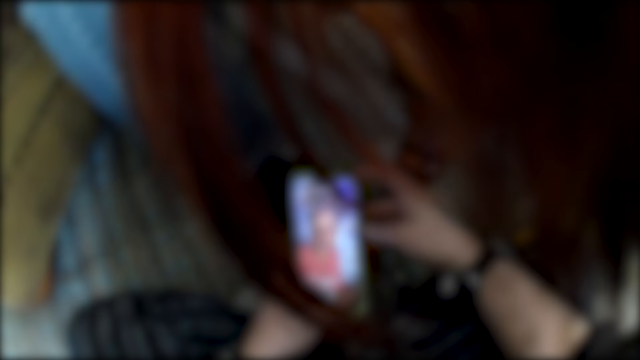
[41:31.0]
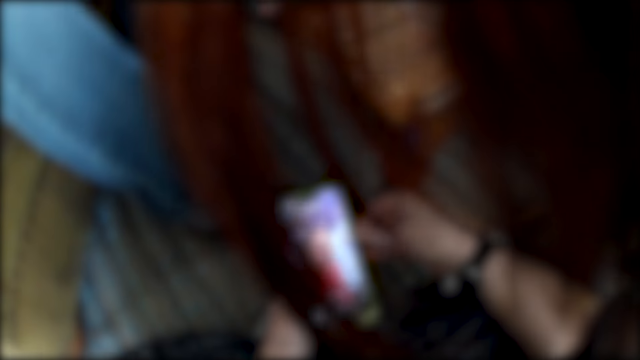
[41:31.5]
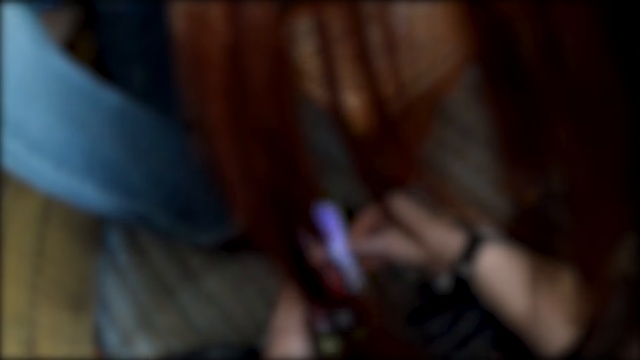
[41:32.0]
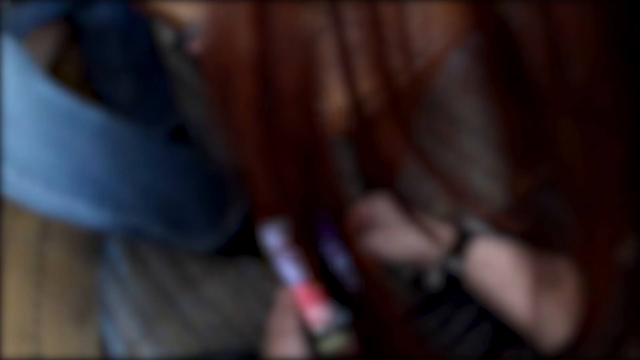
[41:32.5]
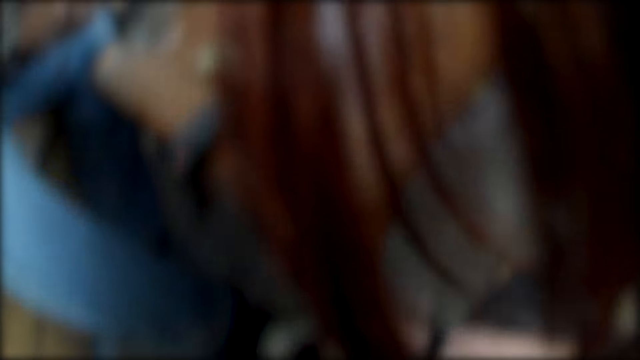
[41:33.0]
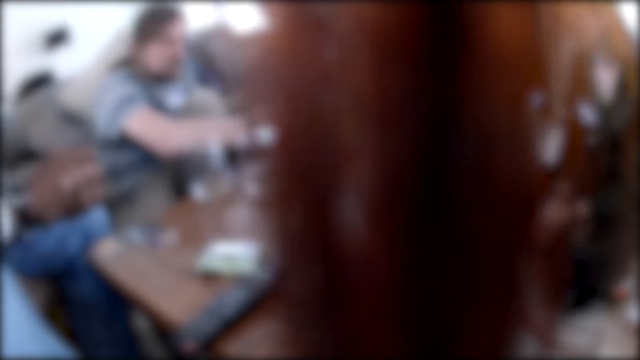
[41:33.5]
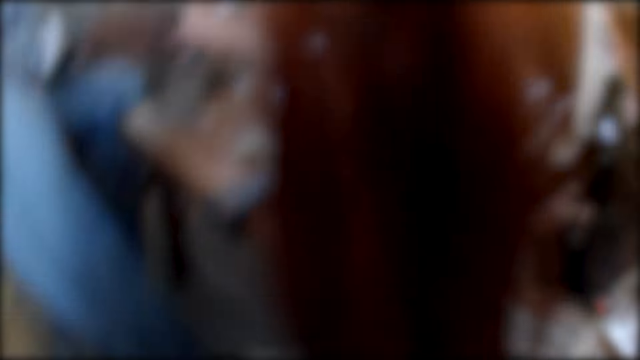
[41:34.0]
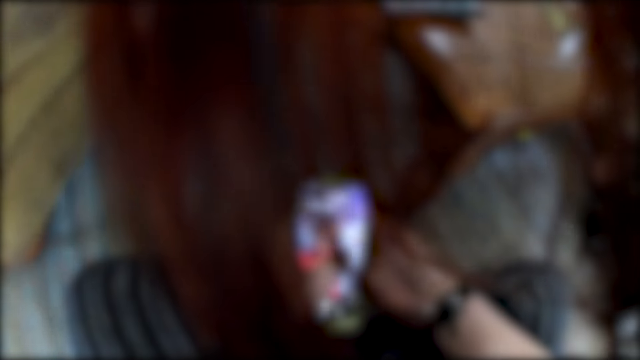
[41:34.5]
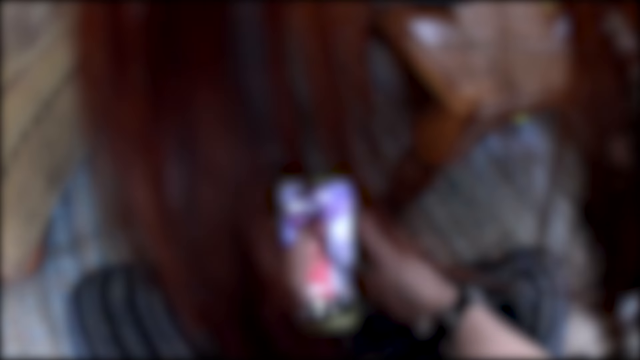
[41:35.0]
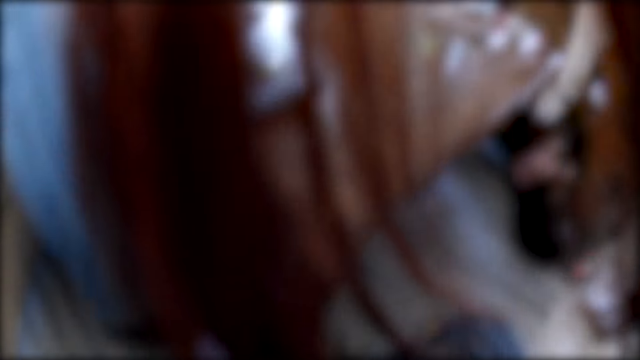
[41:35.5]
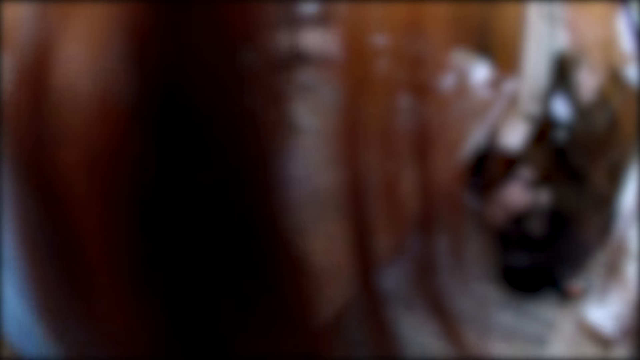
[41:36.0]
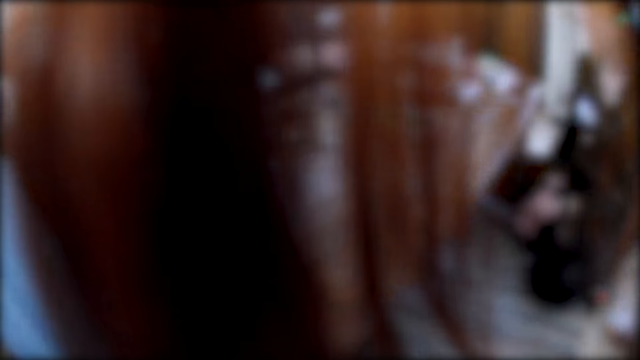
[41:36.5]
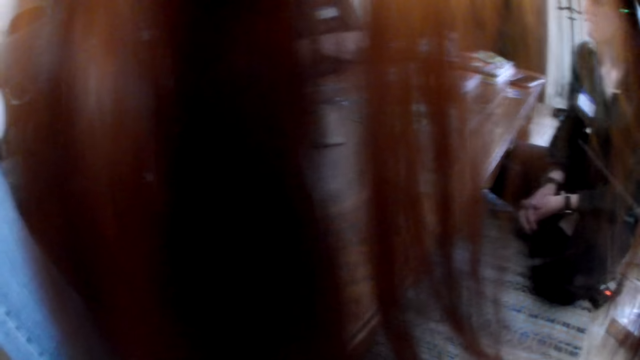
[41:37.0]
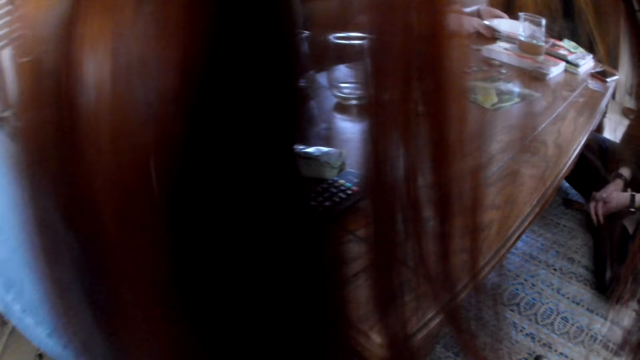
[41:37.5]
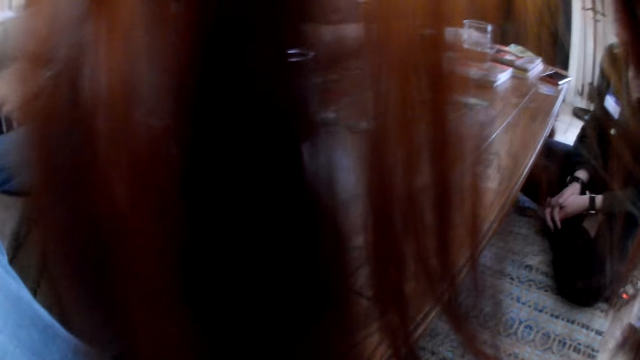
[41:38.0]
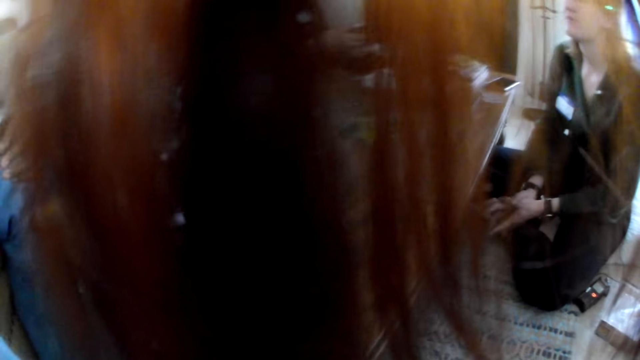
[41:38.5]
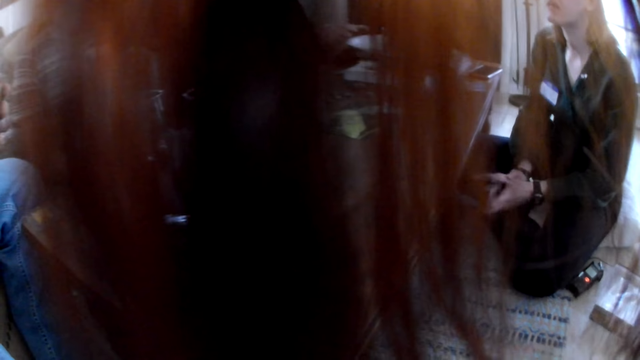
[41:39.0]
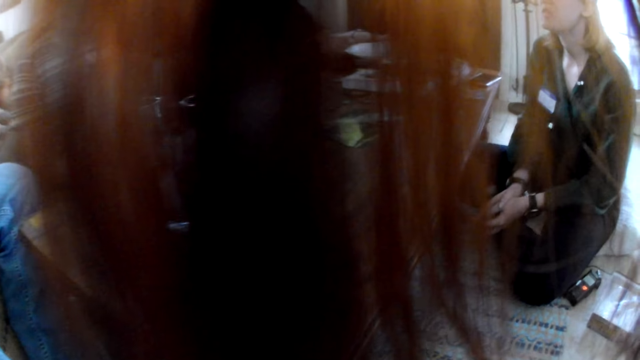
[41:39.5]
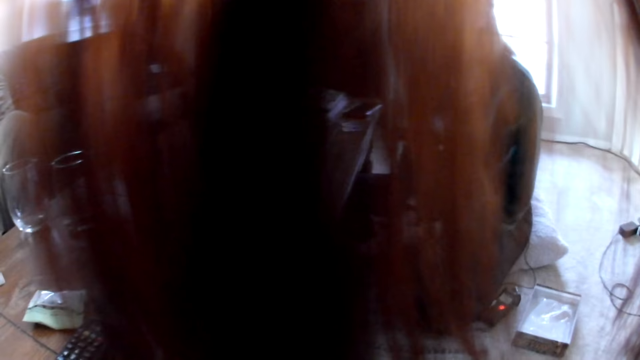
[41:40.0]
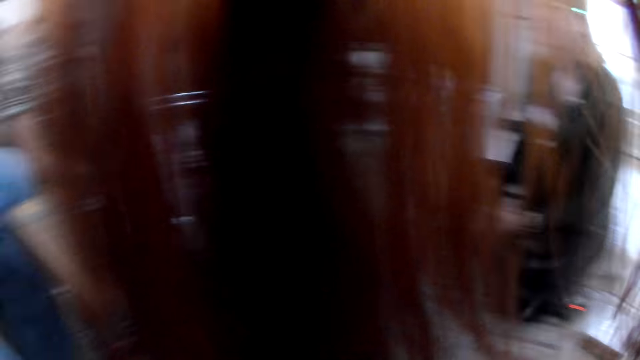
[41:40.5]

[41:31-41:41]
The camera wearer looks around. She operates her phone. She looks around.

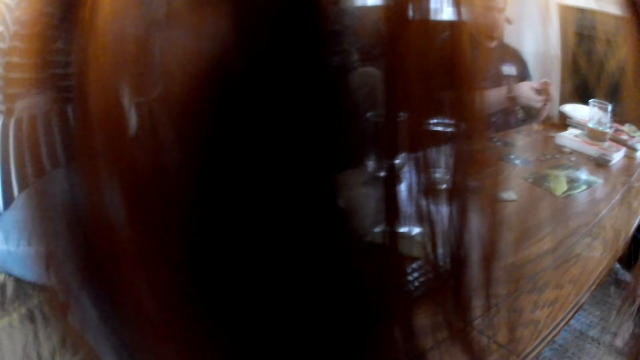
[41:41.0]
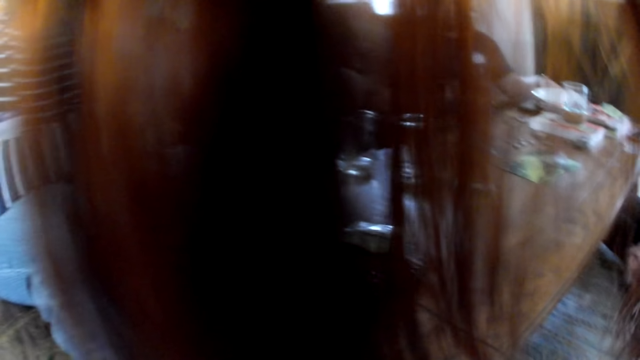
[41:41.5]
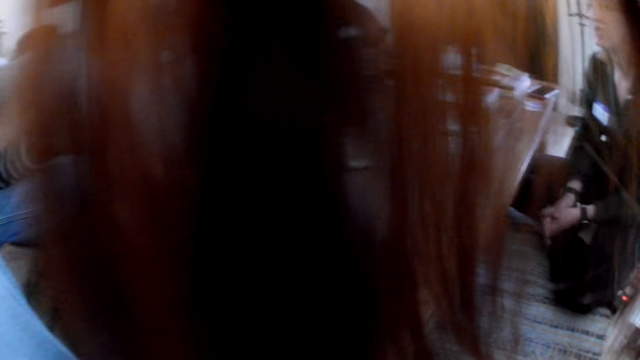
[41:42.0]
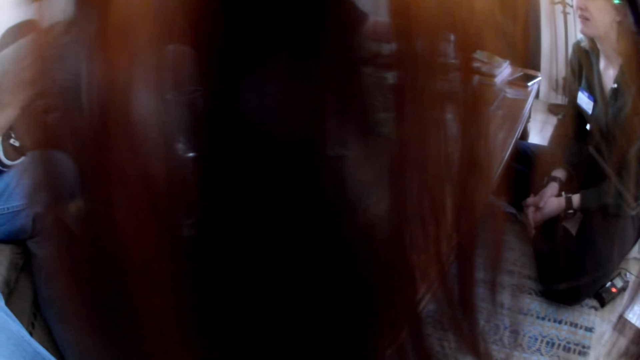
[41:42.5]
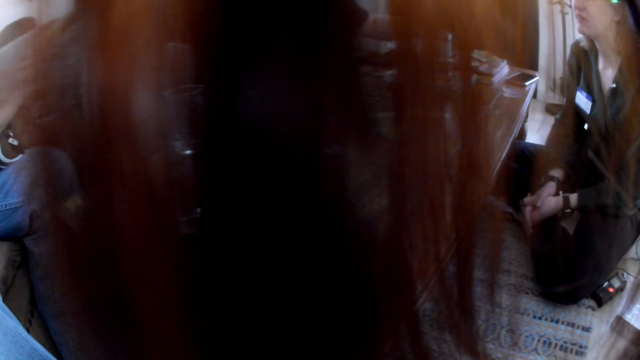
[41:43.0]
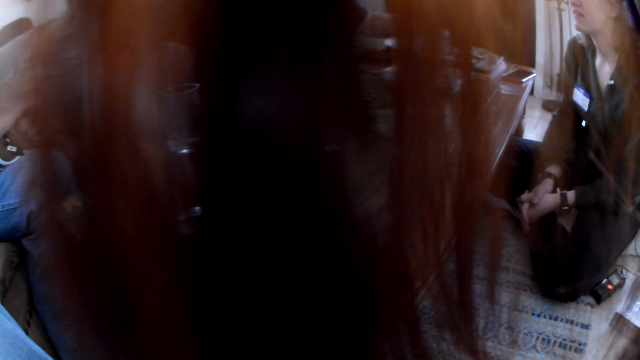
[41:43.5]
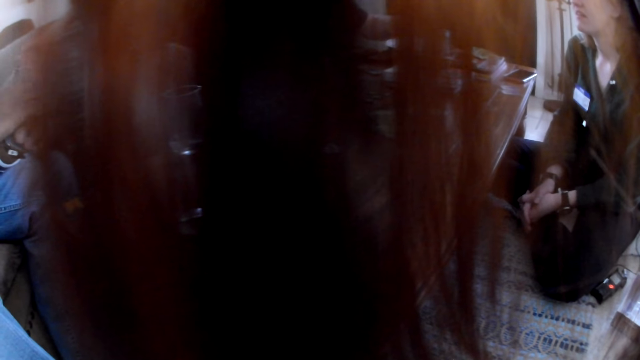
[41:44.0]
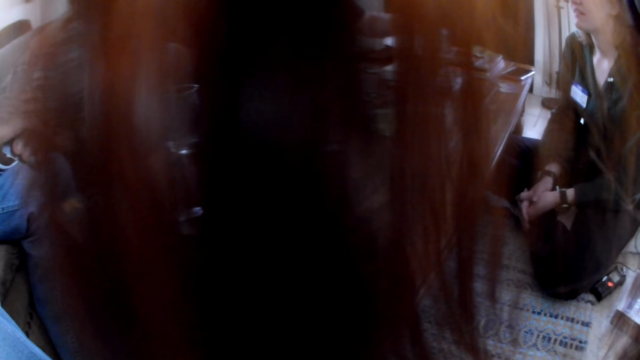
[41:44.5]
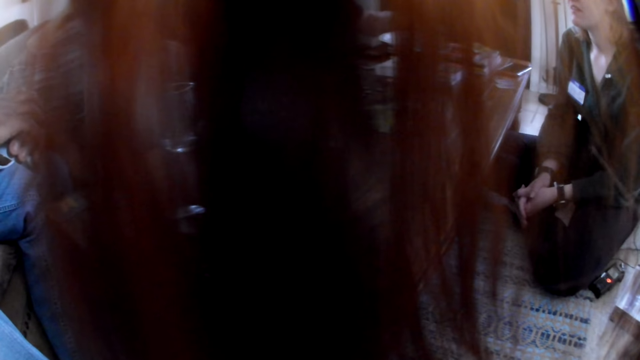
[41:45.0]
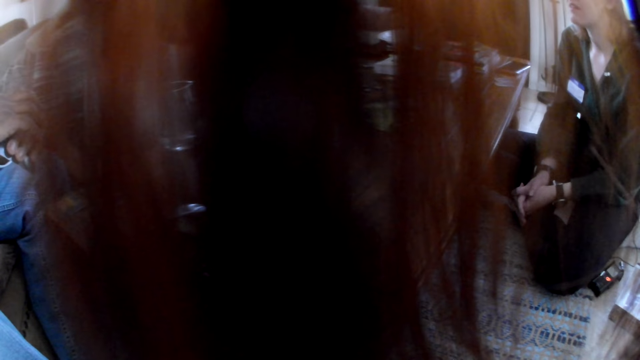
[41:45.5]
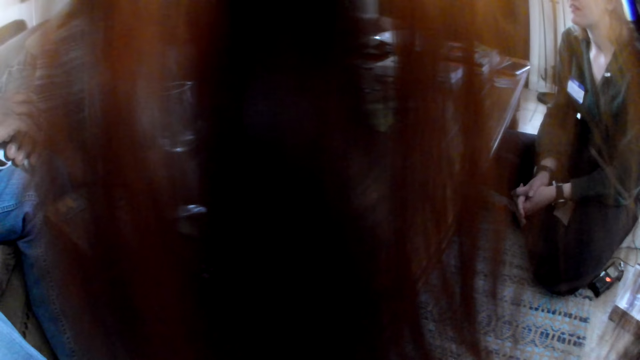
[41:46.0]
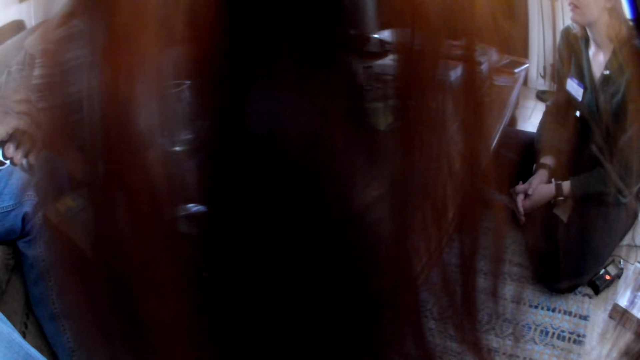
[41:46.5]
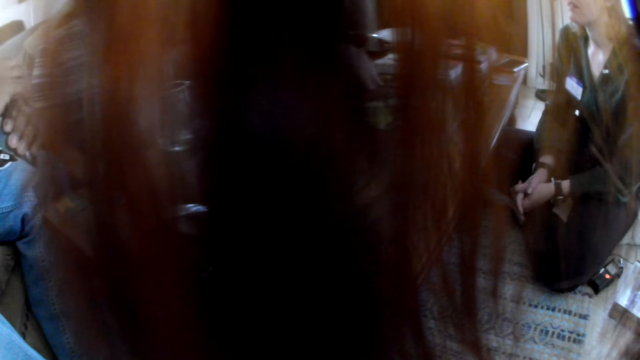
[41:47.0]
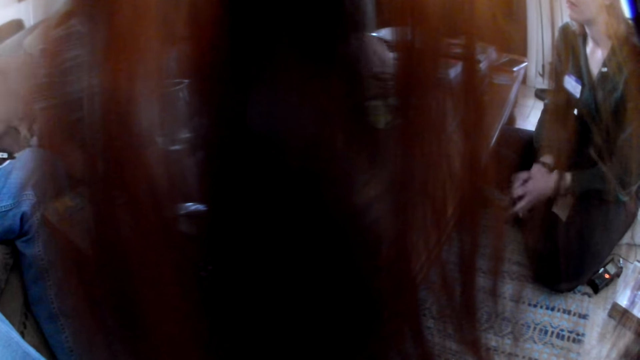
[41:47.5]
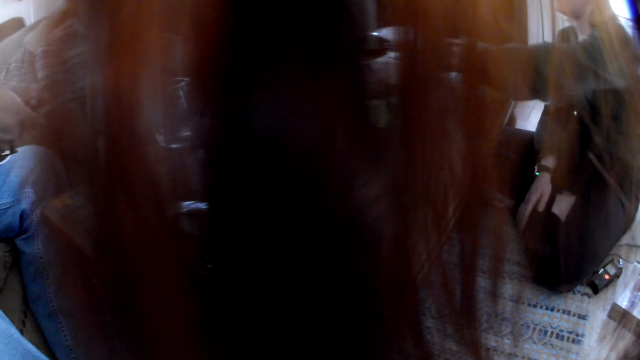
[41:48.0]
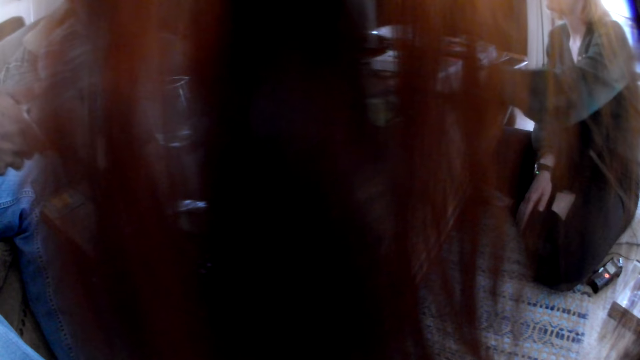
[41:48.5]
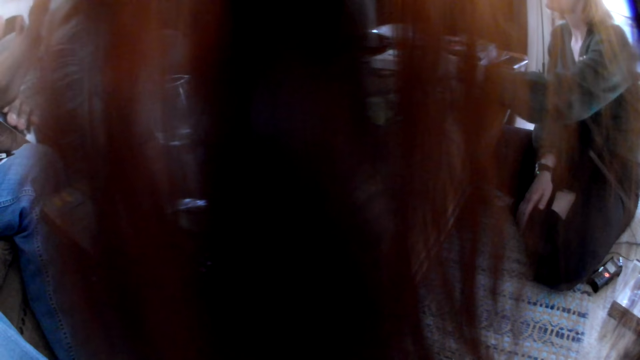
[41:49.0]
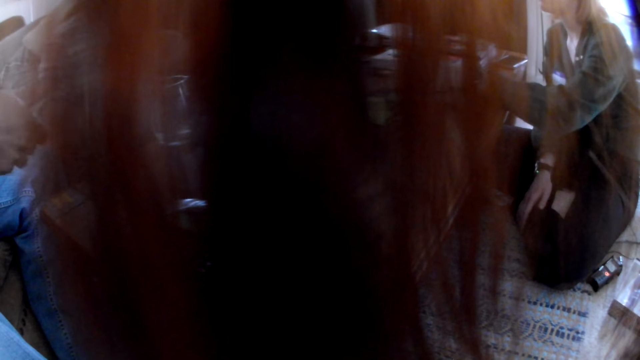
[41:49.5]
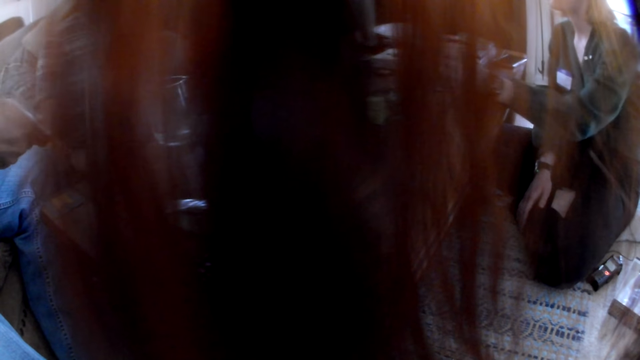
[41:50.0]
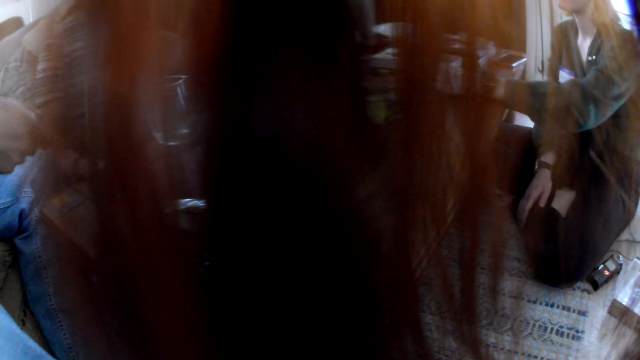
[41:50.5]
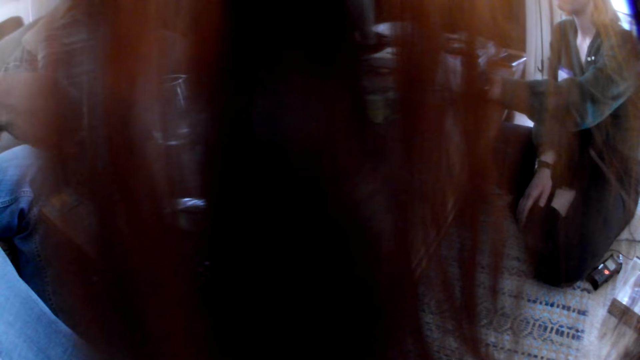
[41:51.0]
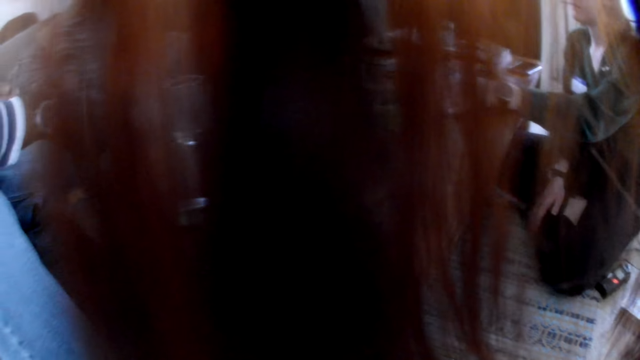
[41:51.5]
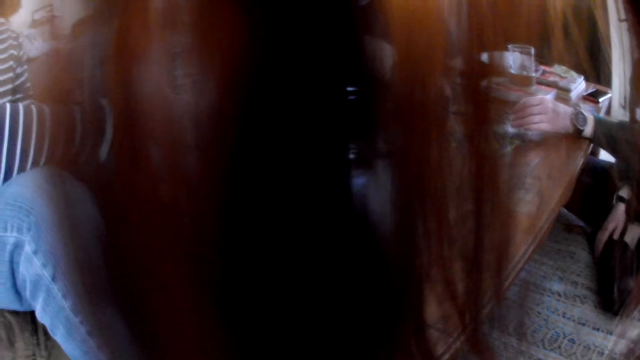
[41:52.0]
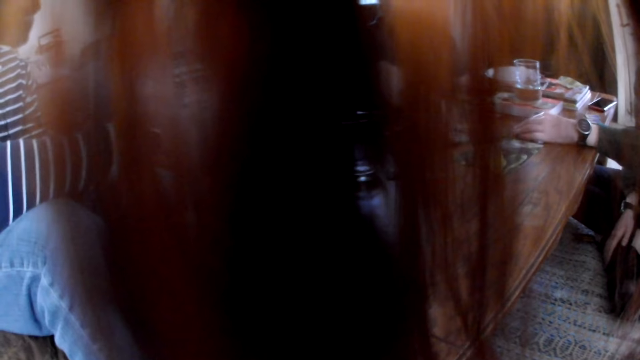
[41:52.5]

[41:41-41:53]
A man holds some cards with his left hand.
